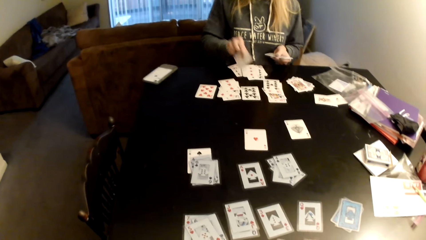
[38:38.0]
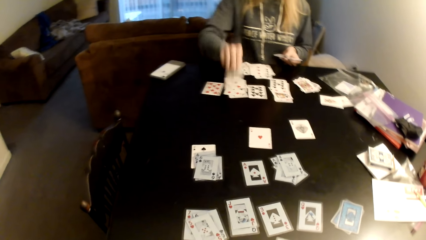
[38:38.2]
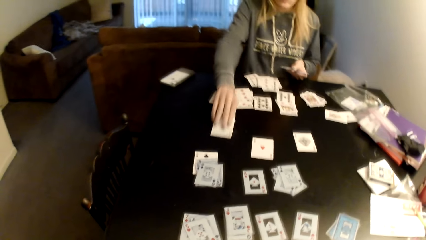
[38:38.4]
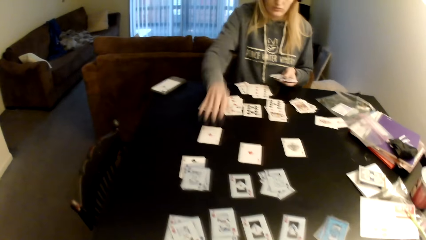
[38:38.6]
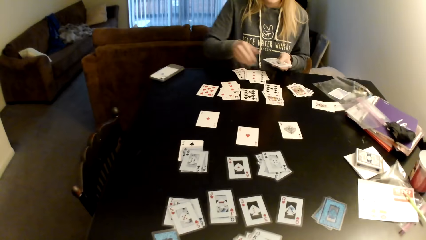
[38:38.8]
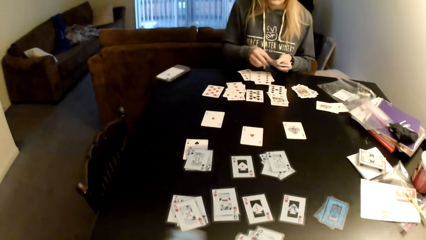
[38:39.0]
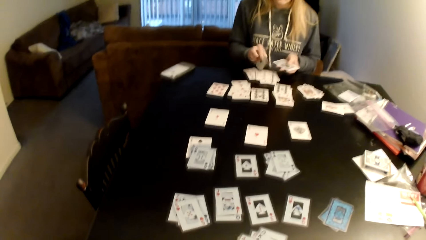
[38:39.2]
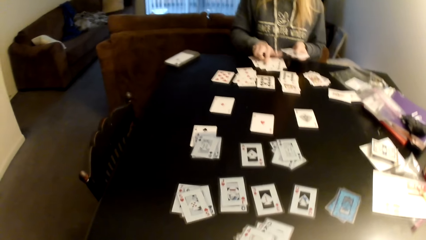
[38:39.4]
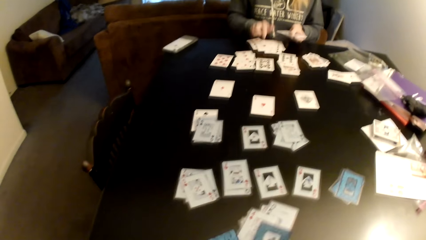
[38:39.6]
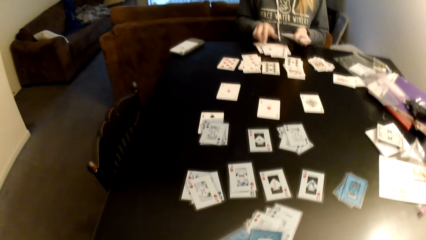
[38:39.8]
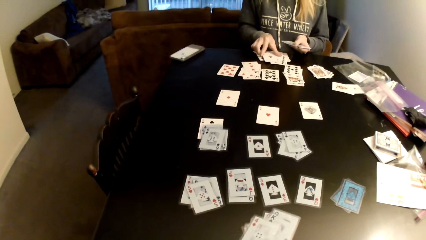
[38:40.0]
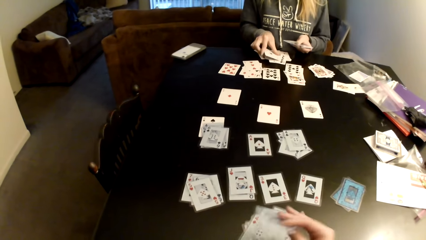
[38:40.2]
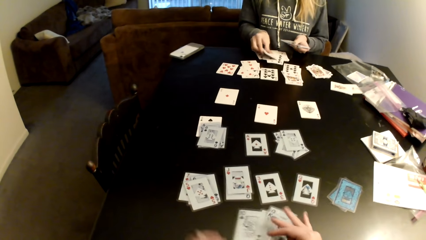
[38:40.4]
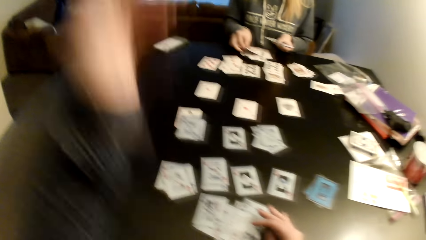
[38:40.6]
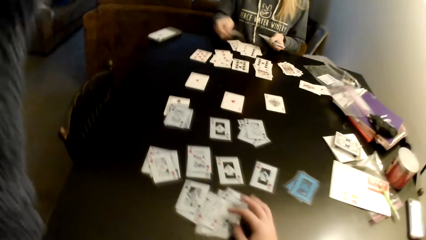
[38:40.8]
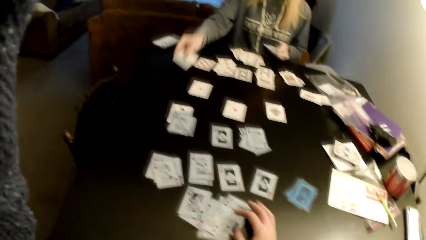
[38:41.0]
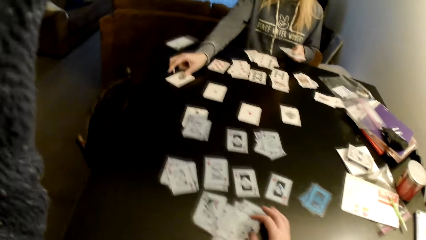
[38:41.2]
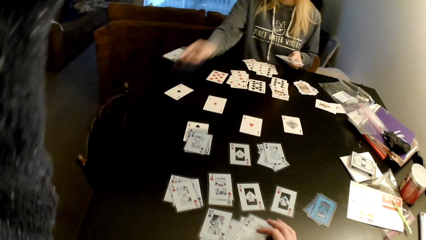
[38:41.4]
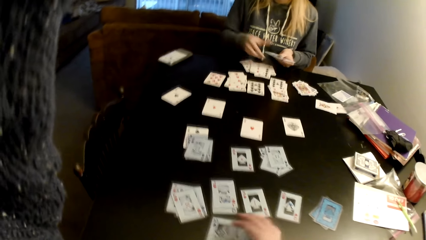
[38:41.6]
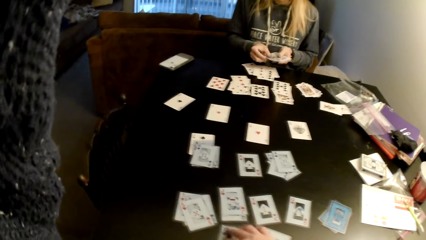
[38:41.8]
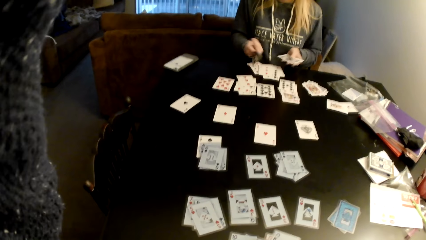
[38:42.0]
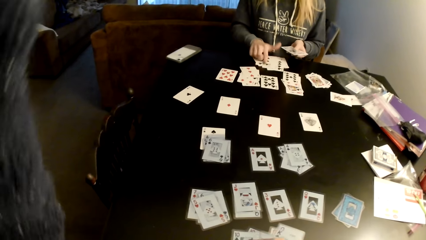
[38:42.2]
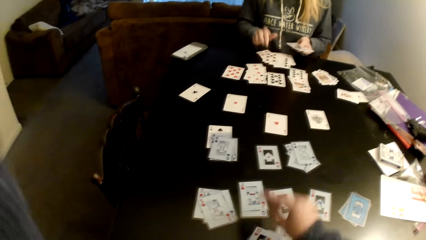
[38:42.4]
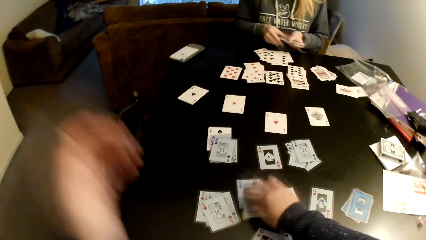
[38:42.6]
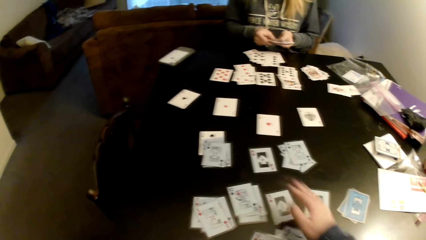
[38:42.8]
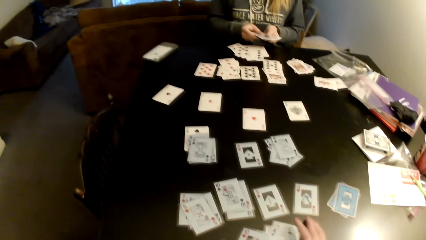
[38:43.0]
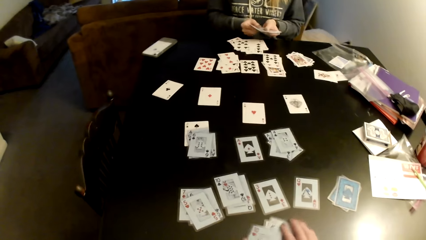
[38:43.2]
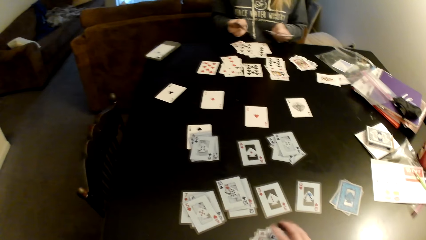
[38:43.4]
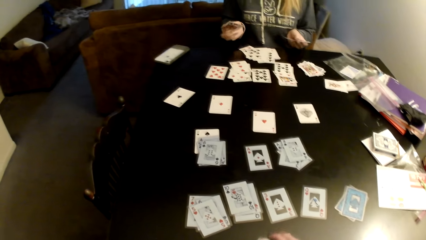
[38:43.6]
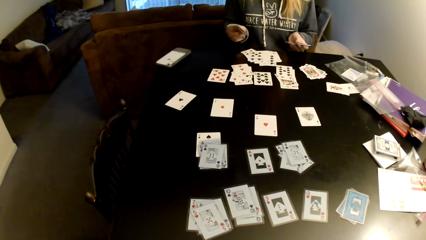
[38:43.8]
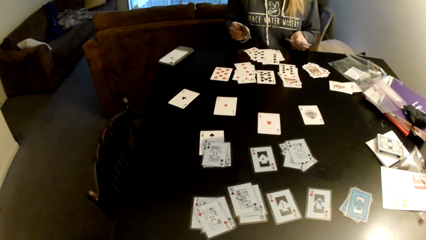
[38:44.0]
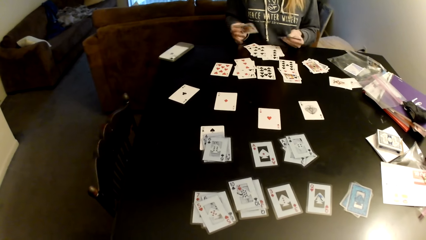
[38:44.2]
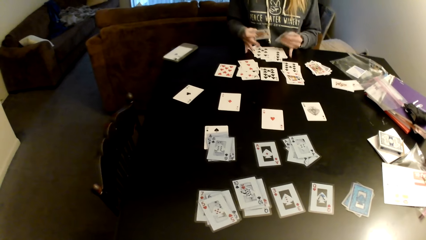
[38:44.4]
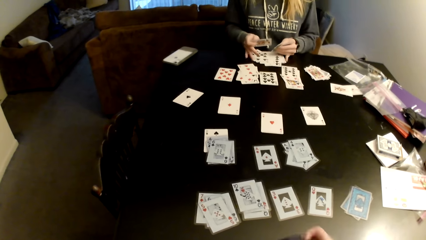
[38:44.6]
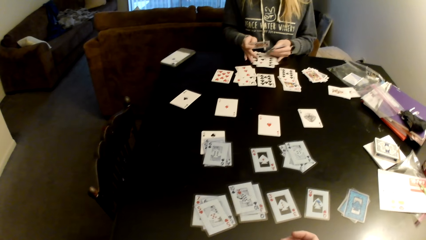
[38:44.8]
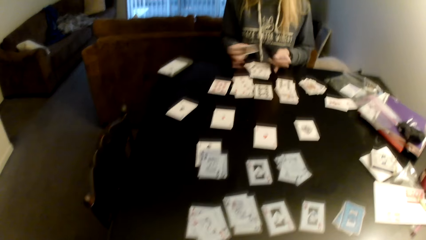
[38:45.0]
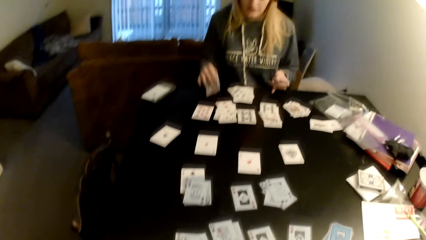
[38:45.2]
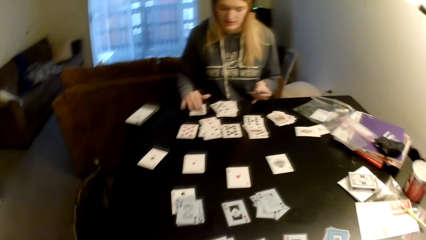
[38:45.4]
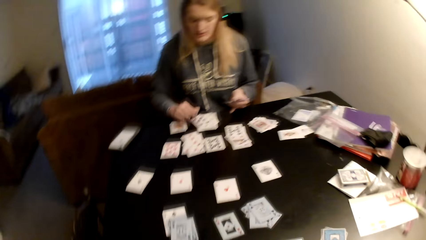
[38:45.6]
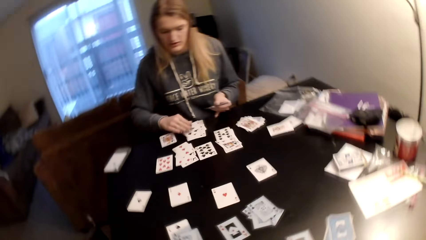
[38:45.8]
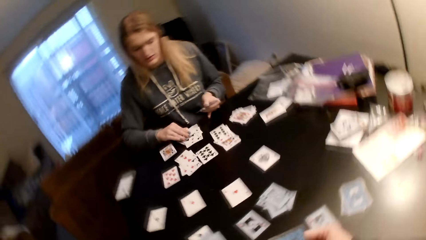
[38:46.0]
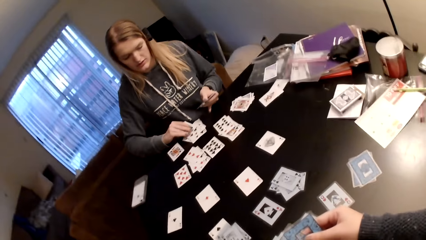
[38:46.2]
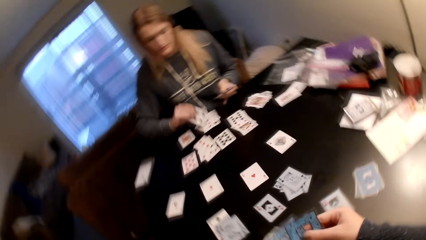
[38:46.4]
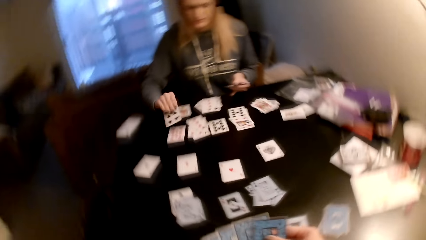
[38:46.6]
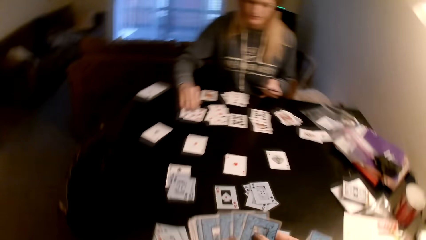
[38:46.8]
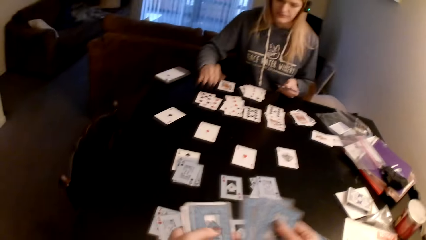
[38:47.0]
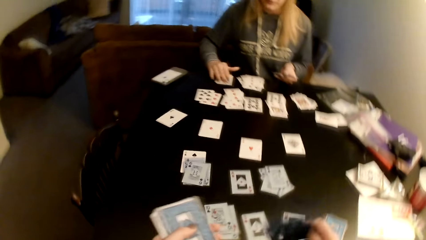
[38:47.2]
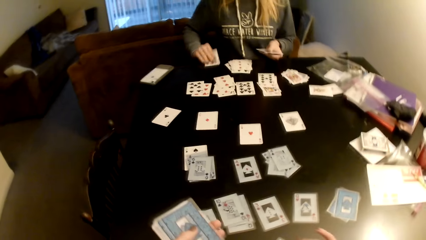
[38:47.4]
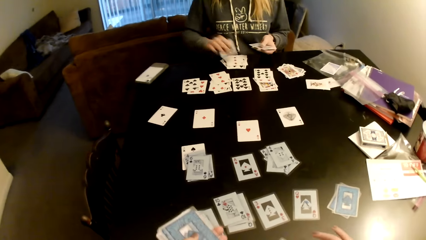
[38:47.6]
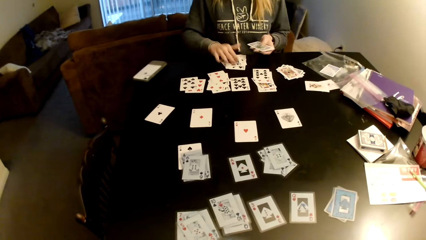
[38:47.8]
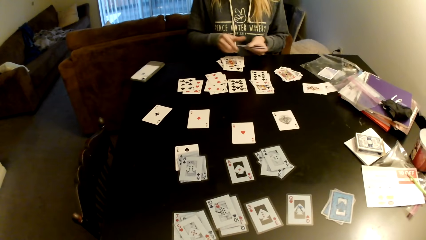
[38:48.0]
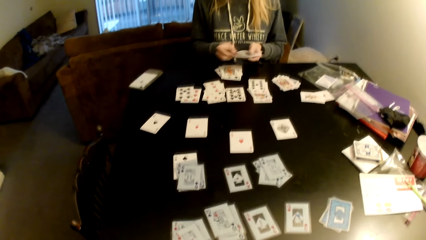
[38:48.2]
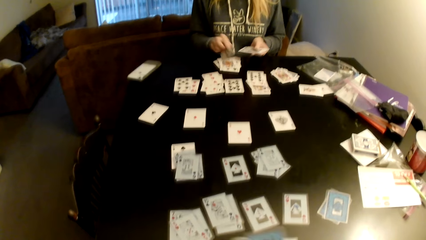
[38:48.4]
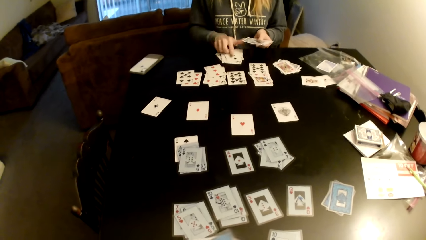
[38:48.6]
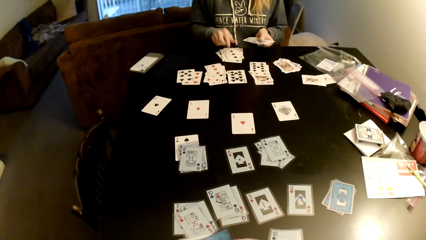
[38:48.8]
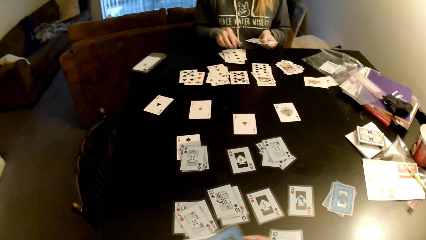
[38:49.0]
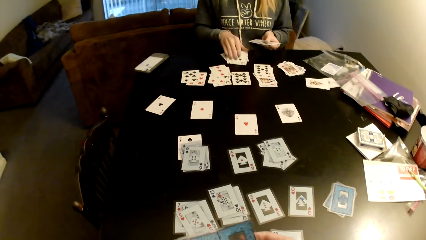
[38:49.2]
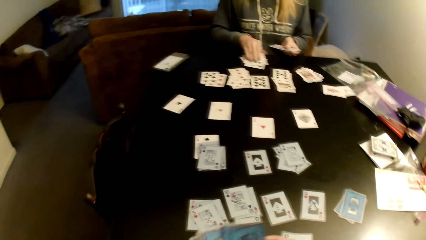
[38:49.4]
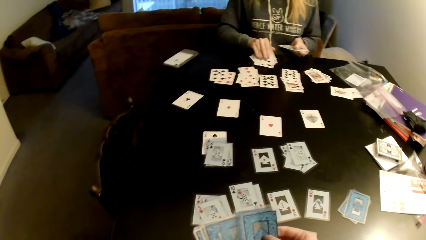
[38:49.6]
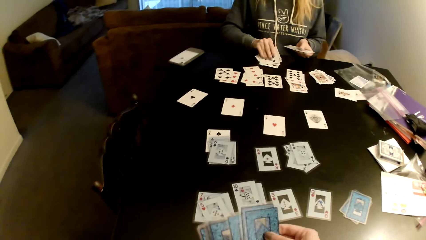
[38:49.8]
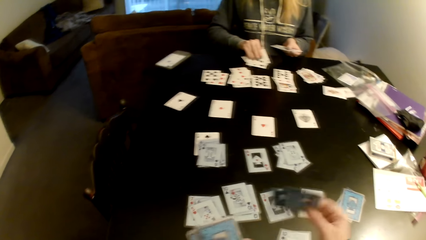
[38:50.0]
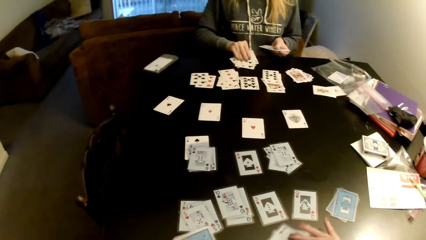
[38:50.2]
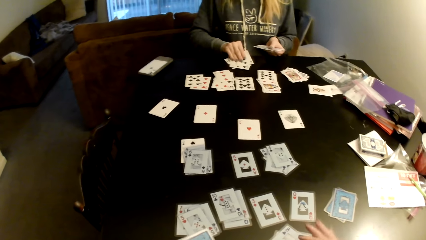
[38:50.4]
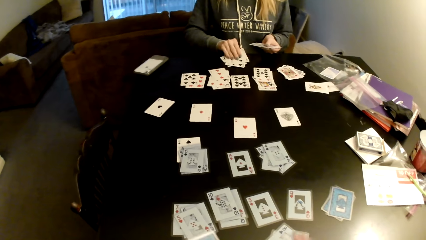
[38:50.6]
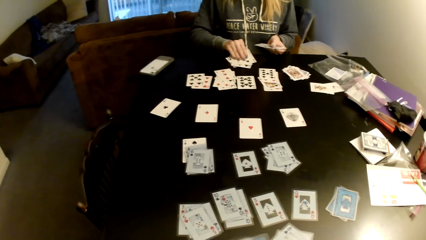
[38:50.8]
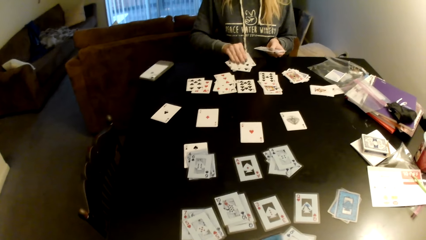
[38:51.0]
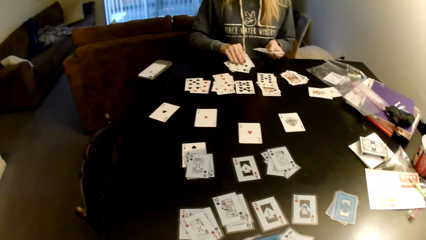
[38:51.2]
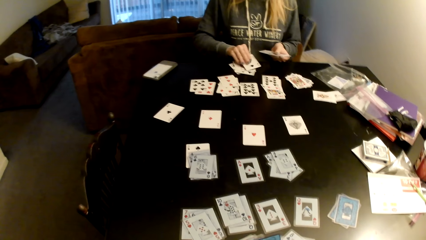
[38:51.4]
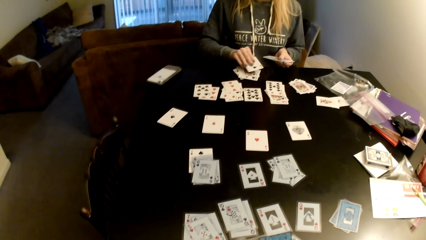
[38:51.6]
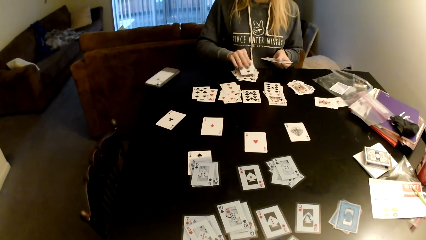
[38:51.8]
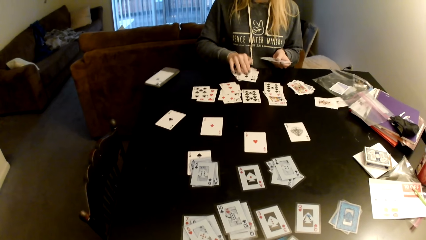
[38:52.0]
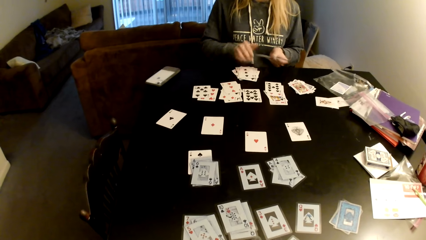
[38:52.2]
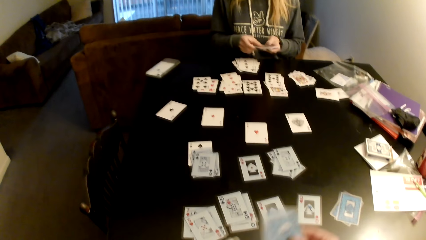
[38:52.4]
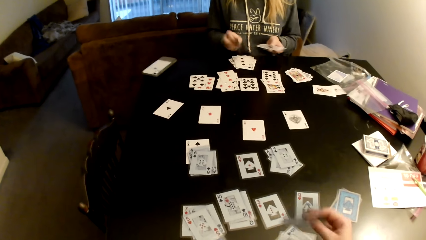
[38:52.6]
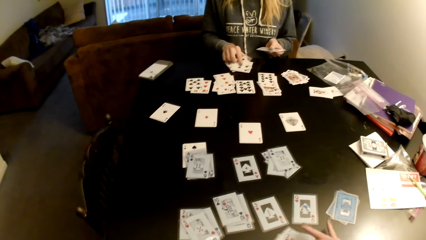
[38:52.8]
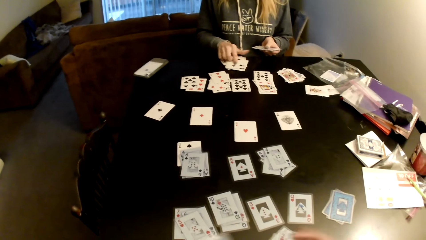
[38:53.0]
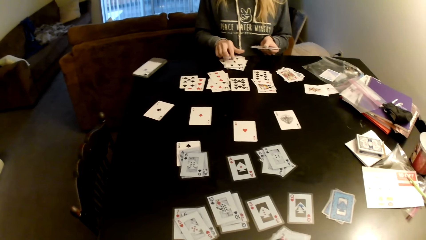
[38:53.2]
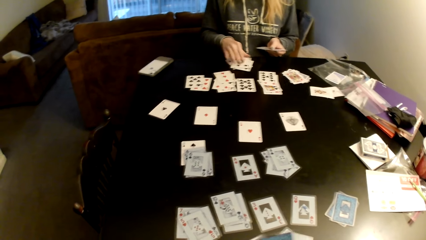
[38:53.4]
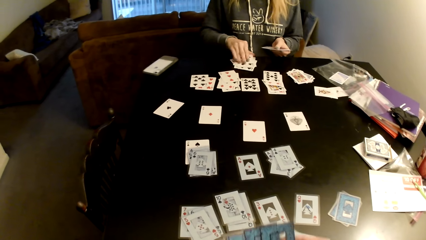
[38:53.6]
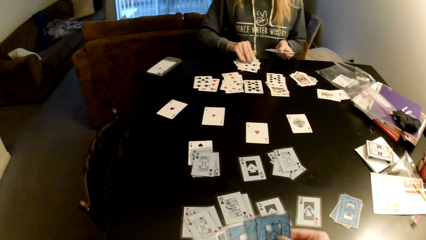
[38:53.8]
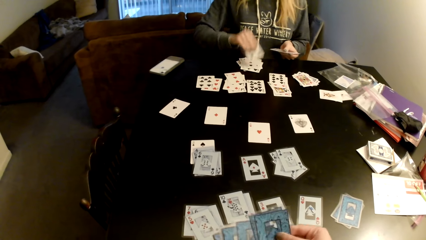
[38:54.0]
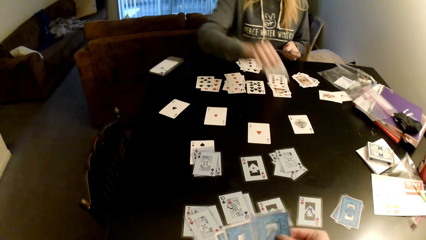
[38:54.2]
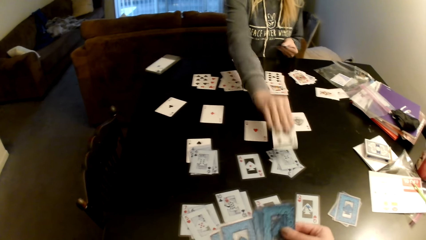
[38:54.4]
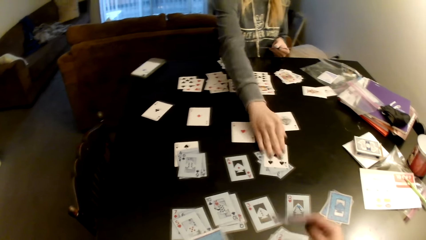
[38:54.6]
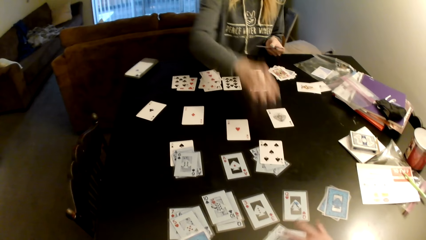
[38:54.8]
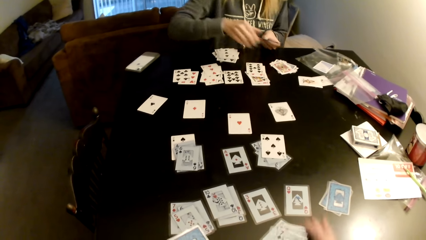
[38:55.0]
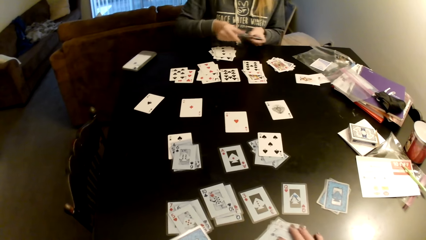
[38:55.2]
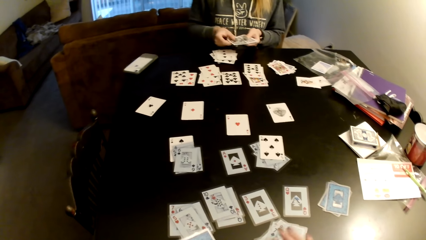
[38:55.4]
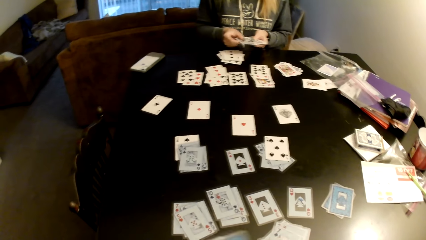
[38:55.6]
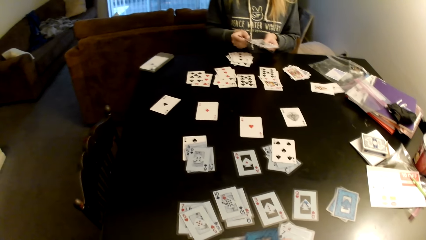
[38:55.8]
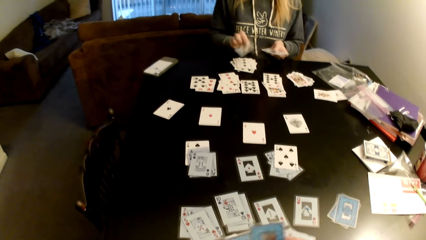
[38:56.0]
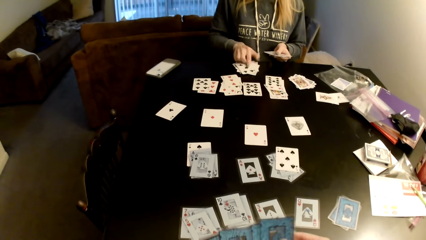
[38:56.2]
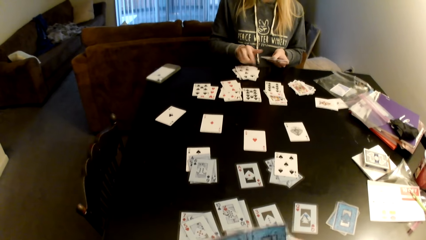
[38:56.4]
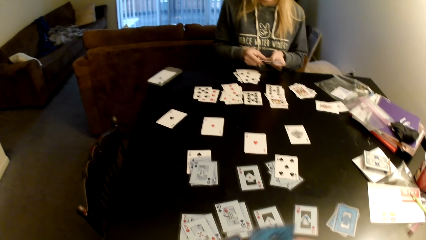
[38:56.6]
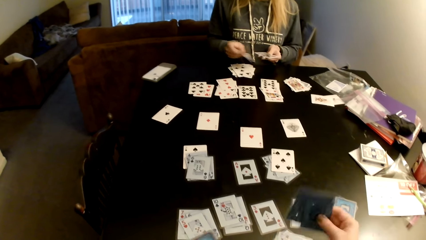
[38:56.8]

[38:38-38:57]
The camera wearer sorts cards with her hands. She lifts up her hand, collects the cards with her hand, and moves the cards on the table. A woman collects the cards with her hand, puts a card on the table, adjusts the cards on the table, picks a card, and puts a card on a card. The camera wearer distributes the cards on the table and puts down cards on the table. The woman picks a card, puts a card on a card, and distributes the cards on the table. The camera wearer distributes the cards on the table. The woman adjusts the cards on the table, holds the cards, pulls her hand off the cards, and distributes the cards on the table. The camera wearer distributes the cards on the table and puts down cards on the table. The woman picks a card, puts a card on a card, and distributes the cards on the table.
